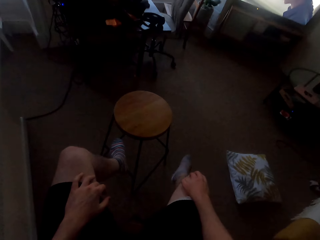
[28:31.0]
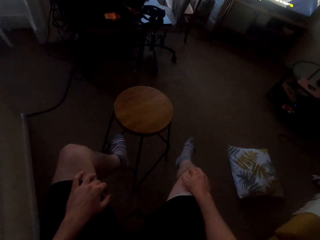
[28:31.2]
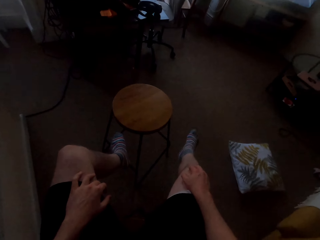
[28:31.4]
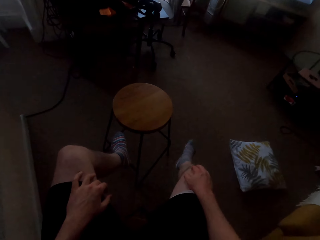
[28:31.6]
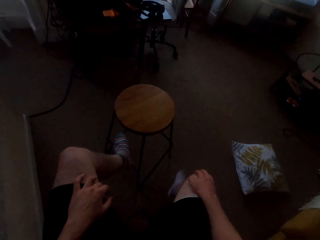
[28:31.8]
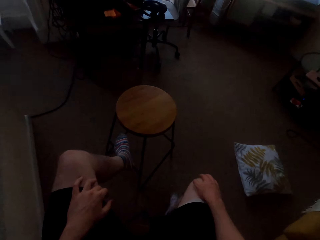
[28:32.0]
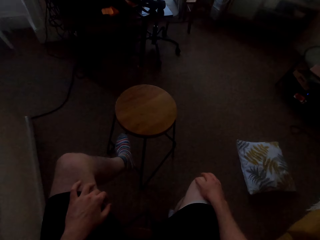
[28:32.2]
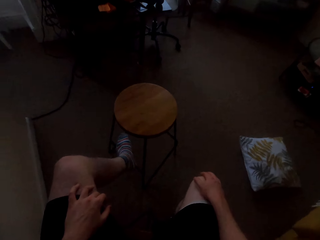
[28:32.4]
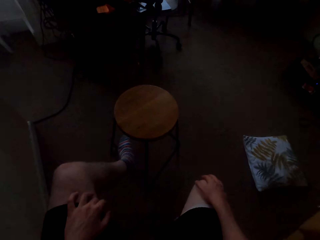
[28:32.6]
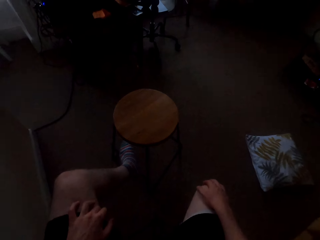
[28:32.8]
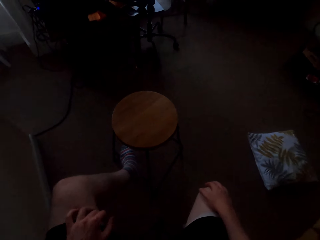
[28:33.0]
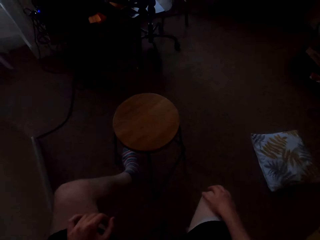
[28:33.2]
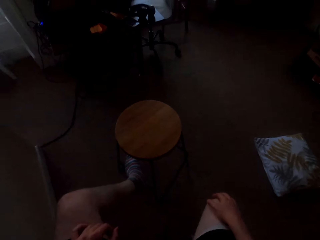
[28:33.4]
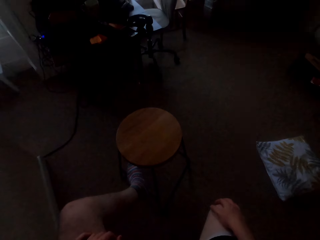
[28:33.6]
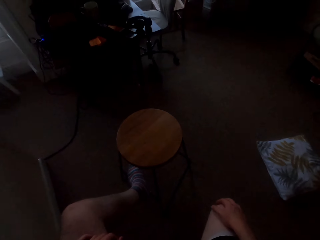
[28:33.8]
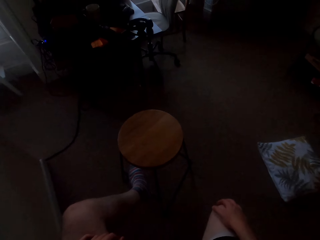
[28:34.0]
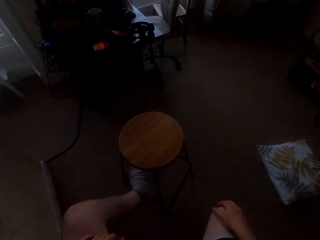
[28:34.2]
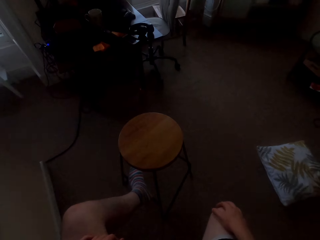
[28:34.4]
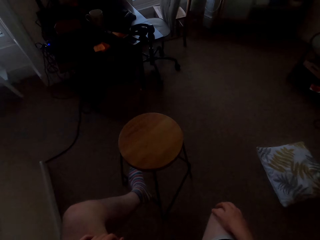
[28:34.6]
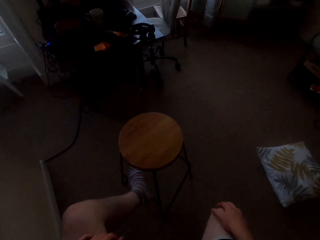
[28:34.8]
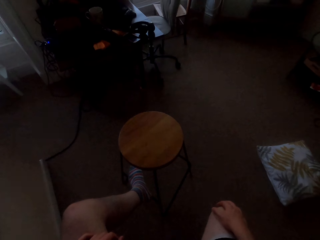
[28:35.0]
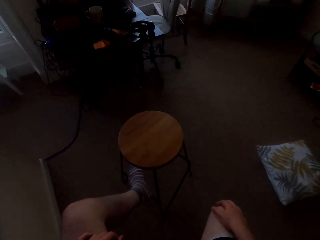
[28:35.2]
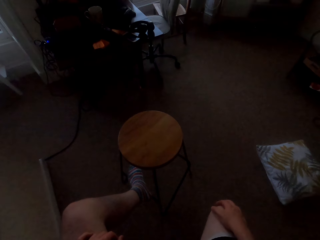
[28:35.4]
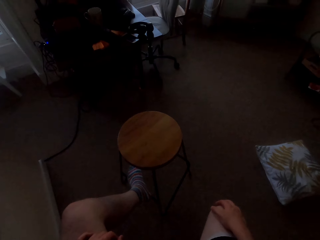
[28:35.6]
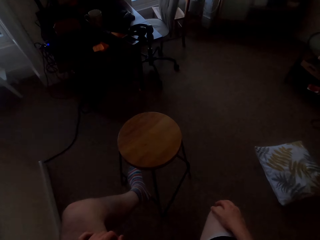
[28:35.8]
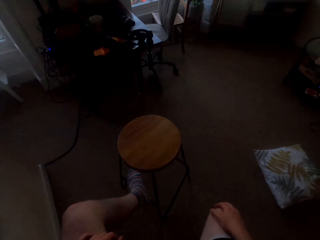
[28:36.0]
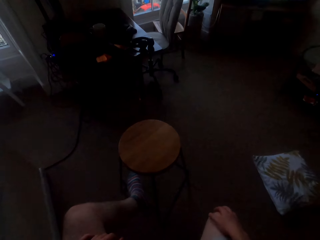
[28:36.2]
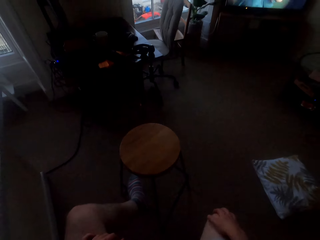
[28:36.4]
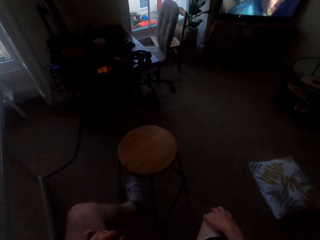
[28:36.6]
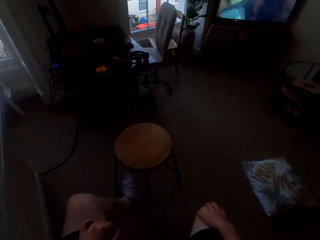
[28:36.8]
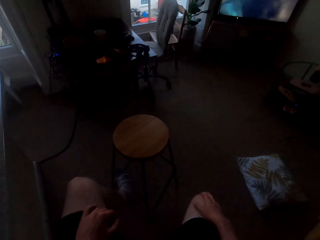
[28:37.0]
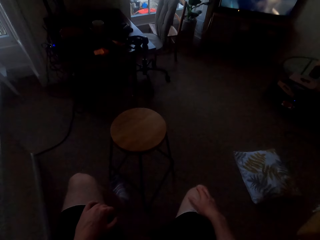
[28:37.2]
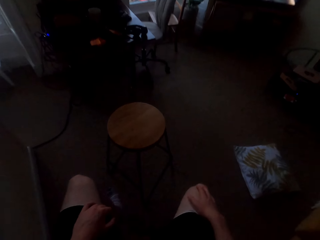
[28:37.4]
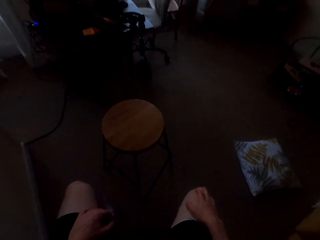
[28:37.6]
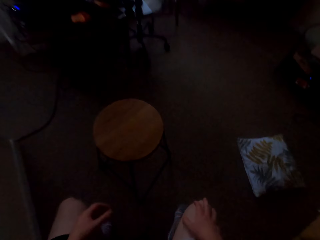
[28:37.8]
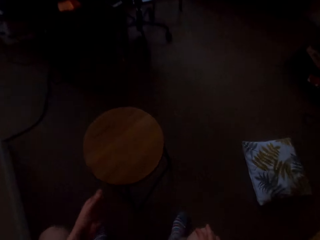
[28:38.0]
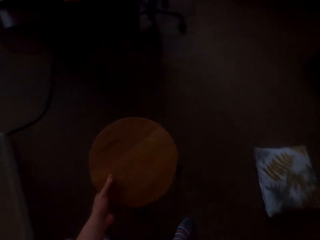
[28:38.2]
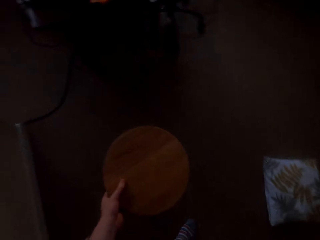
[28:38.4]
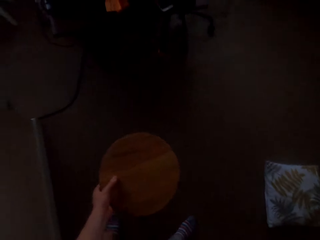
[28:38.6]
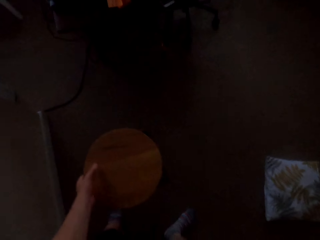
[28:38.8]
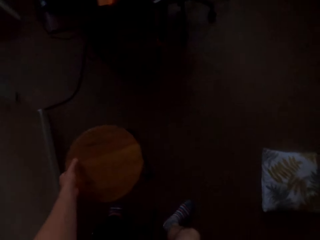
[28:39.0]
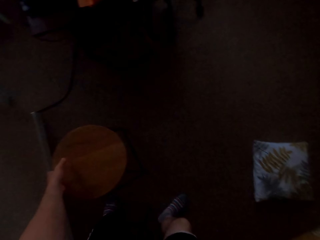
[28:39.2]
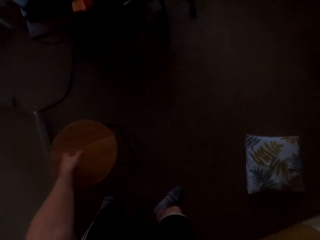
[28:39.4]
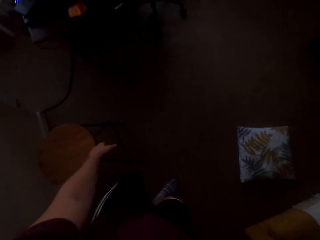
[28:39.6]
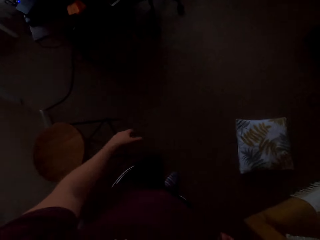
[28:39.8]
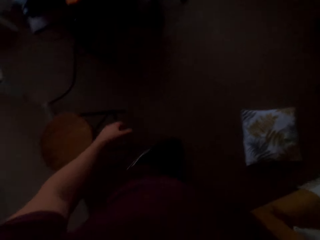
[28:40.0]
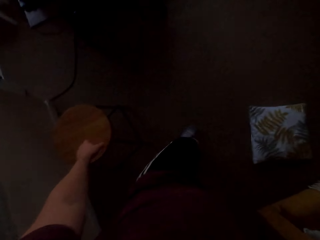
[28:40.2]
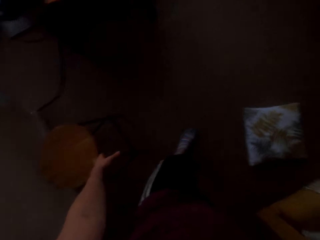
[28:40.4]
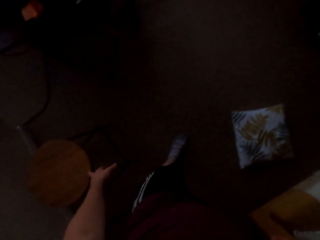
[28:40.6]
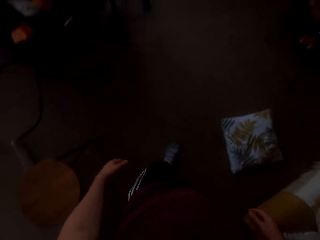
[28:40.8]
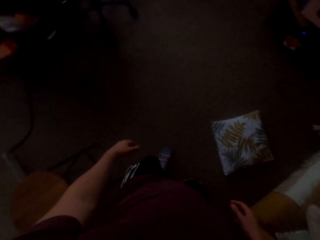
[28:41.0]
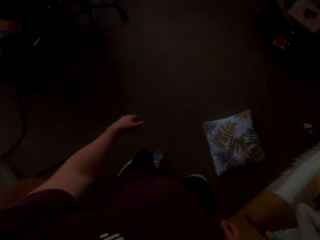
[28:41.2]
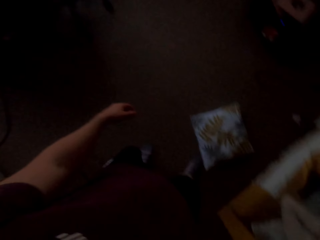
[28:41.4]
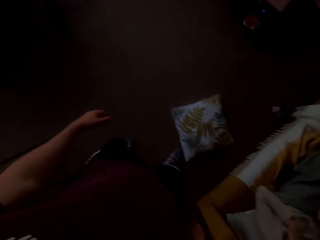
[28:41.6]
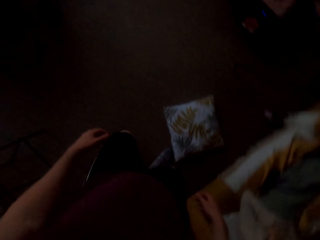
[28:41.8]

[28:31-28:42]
The camera wearer stretches out his leg. He moves a stool aside.

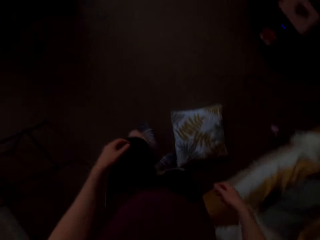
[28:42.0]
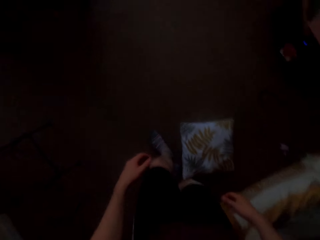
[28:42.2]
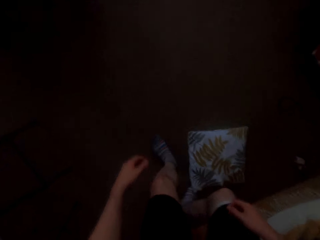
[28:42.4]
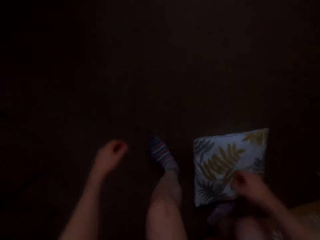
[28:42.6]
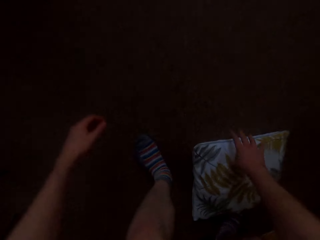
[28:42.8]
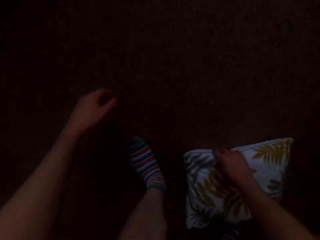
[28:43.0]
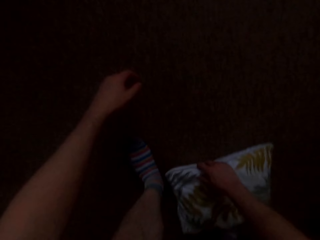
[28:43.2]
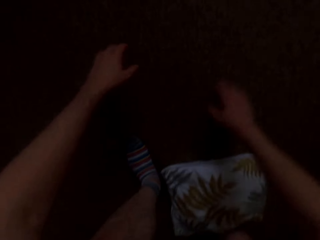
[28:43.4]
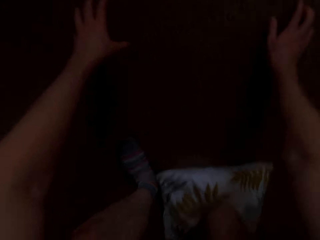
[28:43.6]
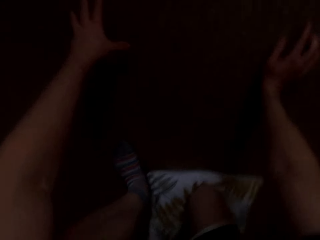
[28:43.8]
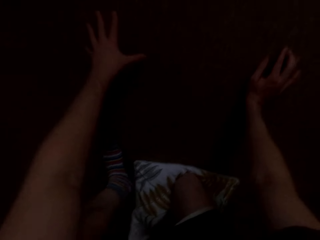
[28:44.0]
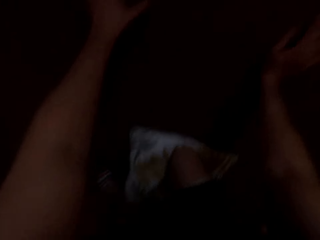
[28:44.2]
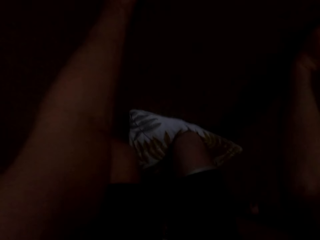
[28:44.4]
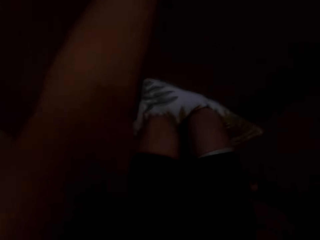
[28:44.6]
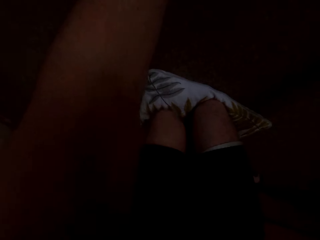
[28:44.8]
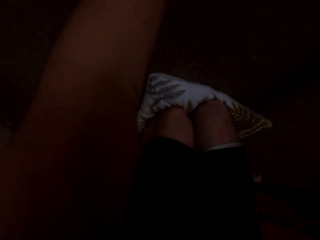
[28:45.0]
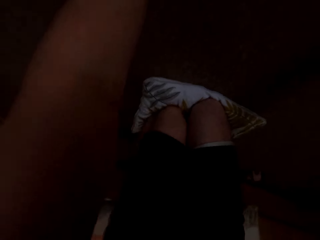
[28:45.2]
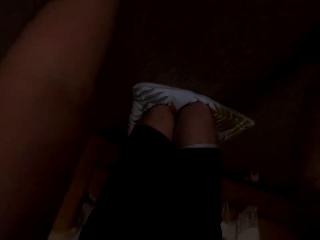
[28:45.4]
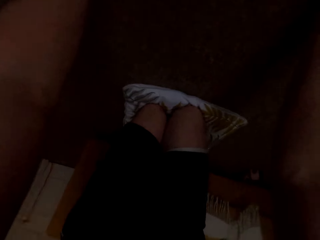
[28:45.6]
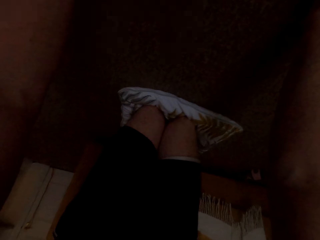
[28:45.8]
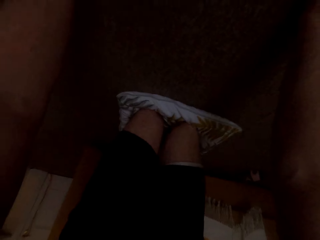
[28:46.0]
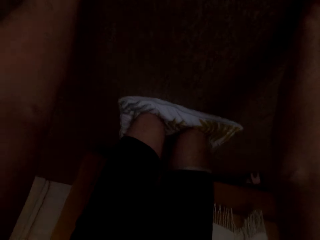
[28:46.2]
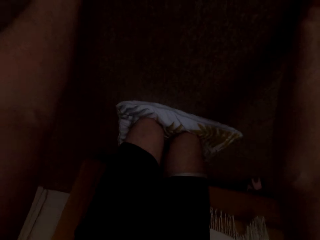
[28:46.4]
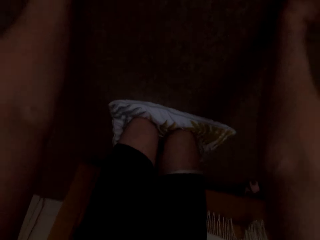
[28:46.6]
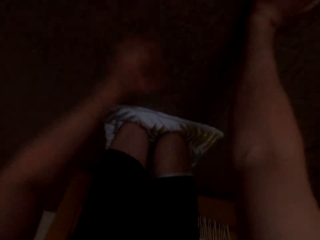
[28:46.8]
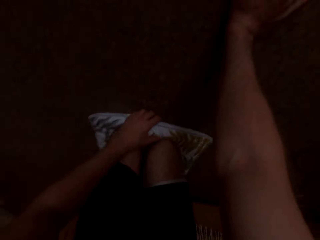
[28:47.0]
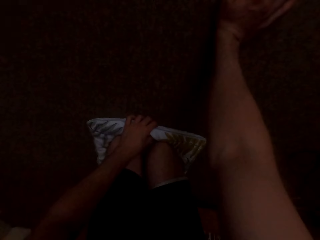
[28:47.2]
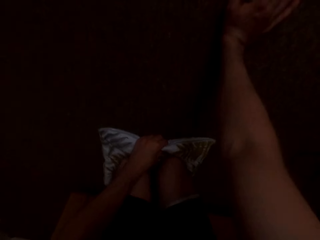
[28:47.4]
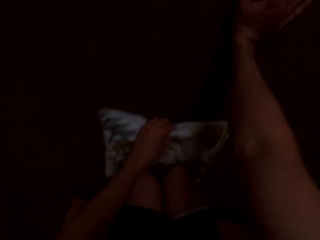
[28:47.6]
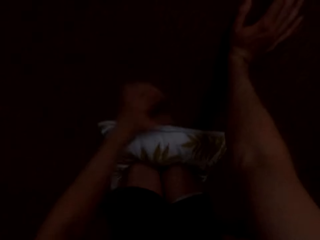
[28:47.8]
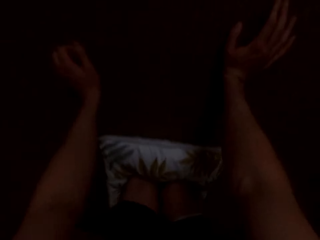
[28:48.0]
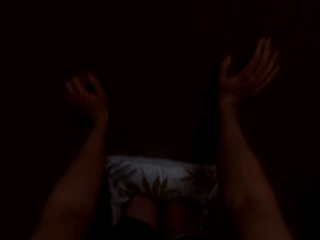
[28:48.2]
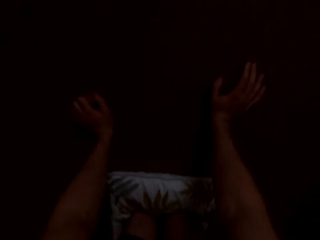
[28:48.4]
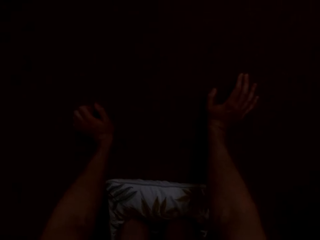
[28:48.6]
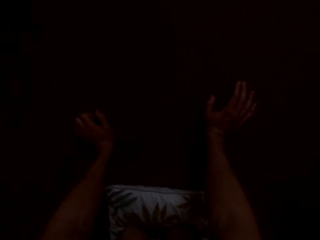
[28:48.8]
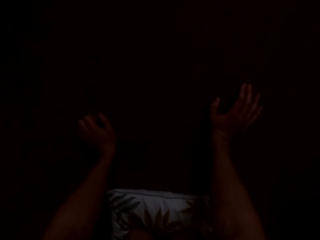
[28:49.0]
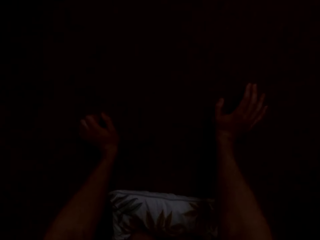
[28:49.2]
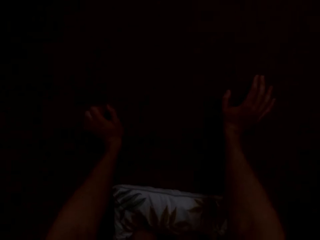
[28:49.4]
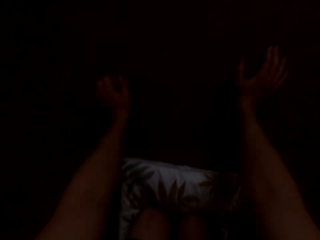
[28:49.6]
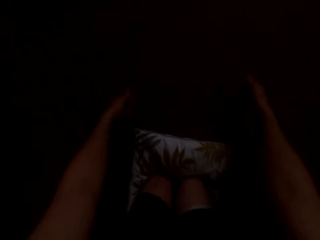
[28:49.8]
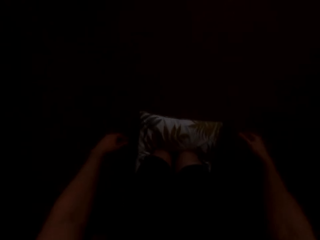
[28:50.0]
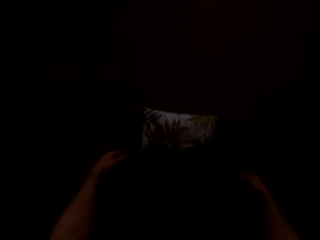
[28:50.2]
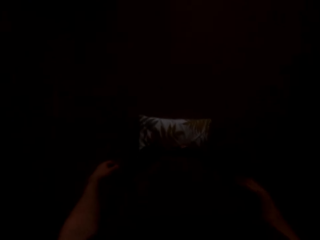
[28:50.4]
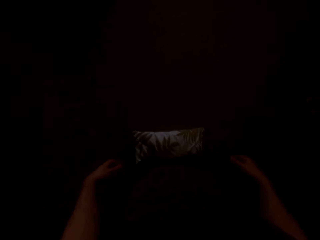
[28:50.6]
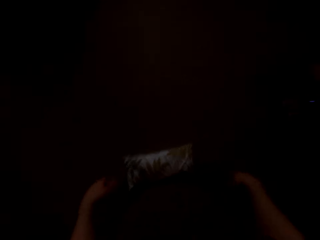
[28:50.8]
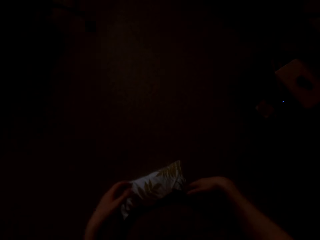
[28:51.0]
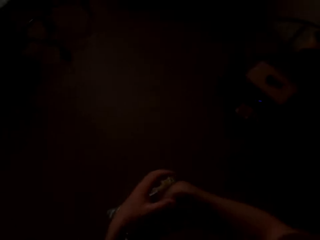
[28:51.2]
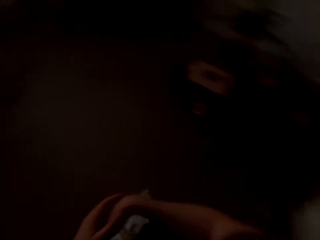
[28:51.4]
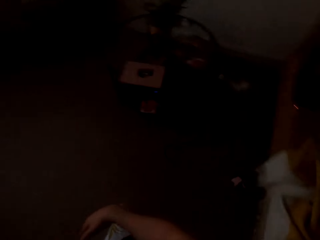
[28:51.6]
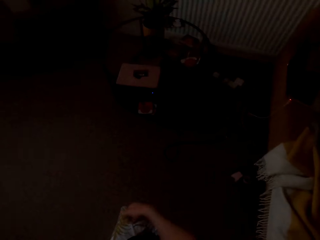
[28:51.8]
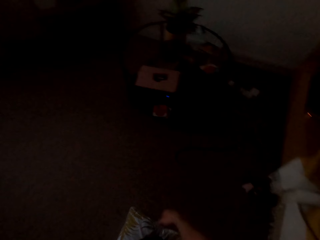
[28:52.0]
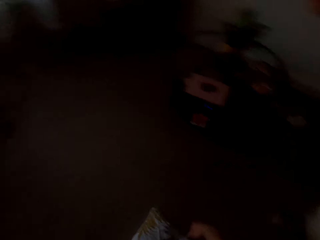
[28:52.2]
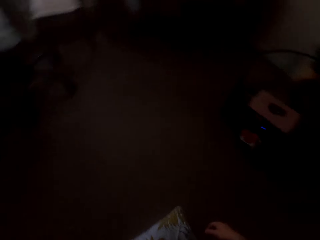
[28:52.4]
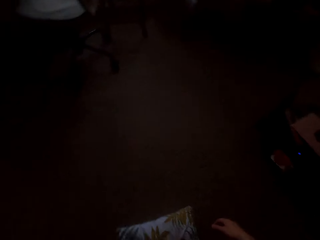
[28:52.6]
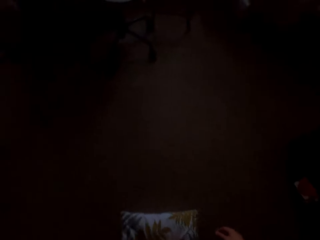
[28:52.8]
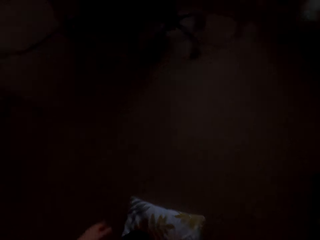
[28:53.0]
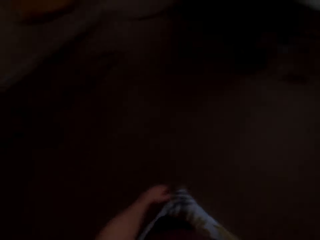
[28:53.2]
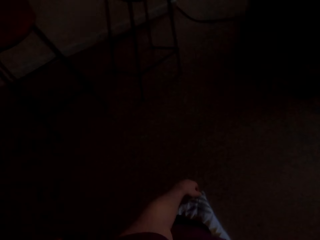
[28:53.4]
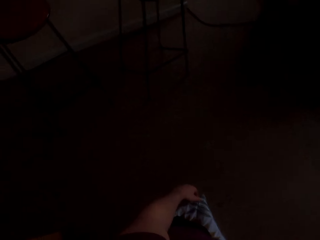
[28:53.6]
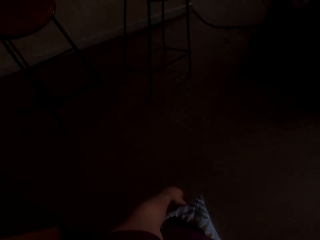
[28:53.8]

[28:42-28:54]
The camera wearer kneels on the pillow. They look around the house.
